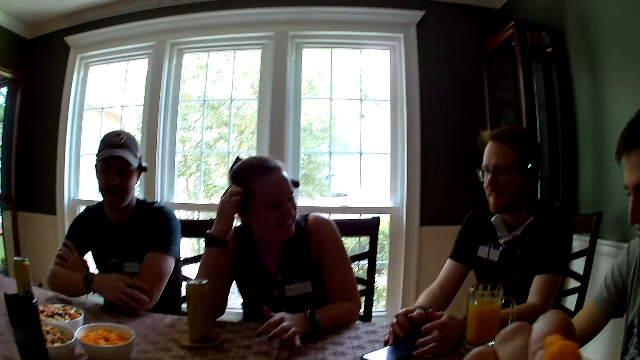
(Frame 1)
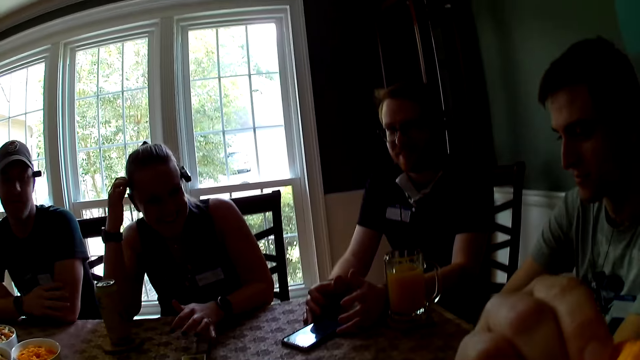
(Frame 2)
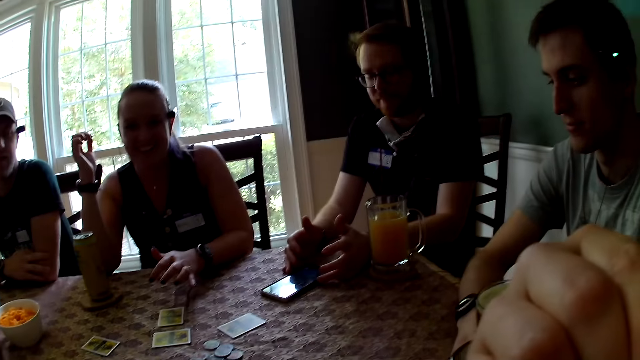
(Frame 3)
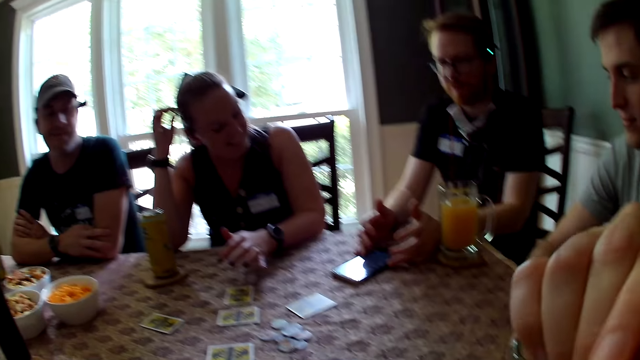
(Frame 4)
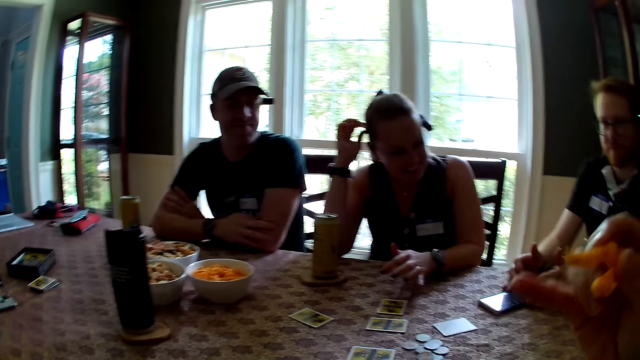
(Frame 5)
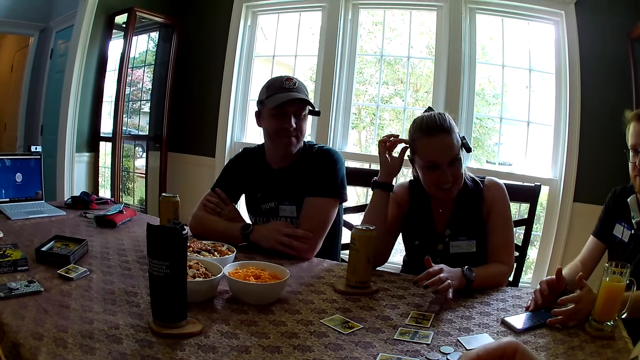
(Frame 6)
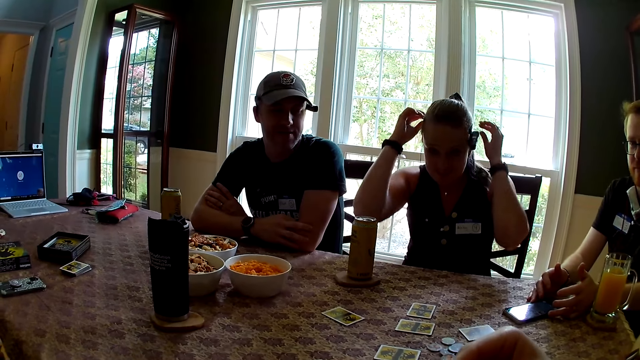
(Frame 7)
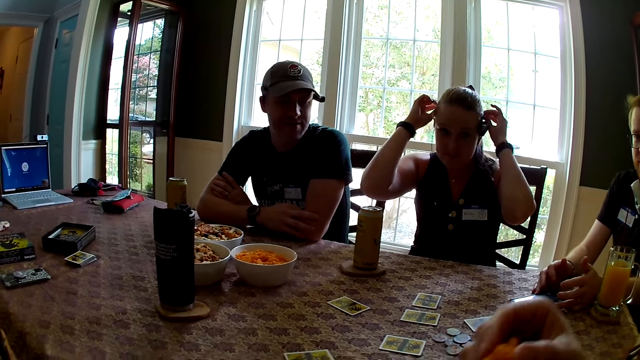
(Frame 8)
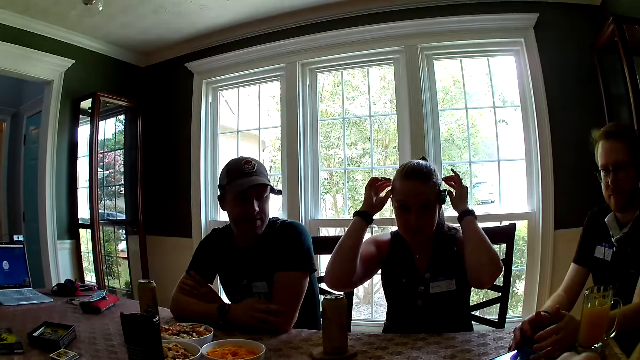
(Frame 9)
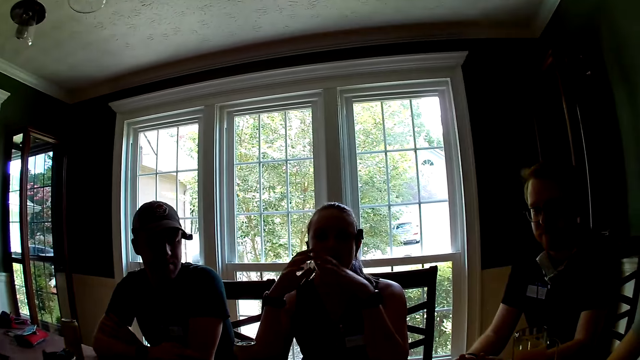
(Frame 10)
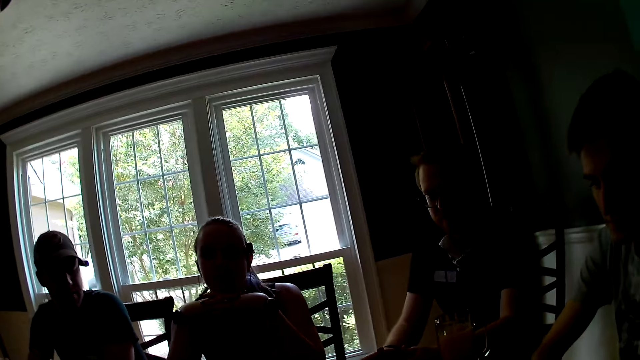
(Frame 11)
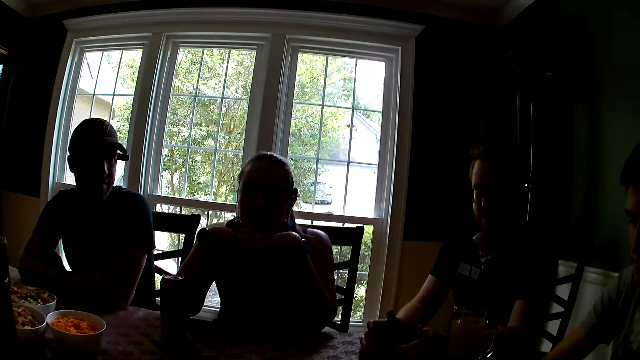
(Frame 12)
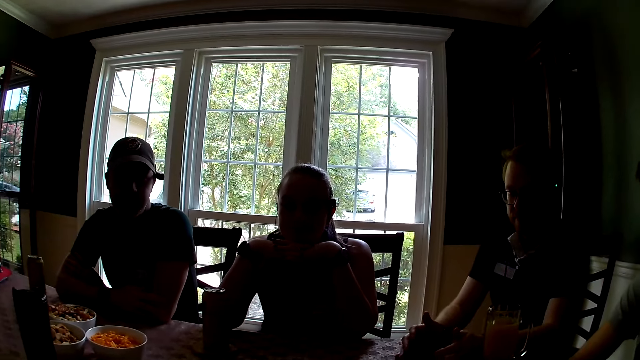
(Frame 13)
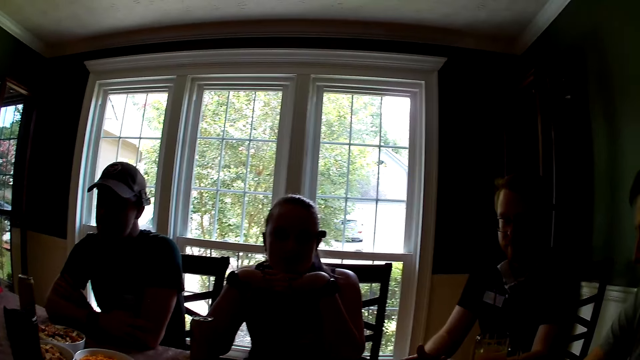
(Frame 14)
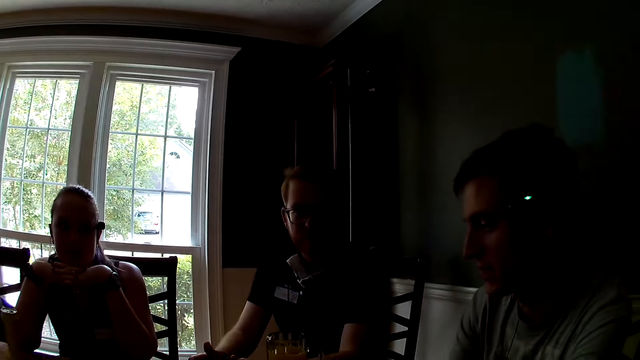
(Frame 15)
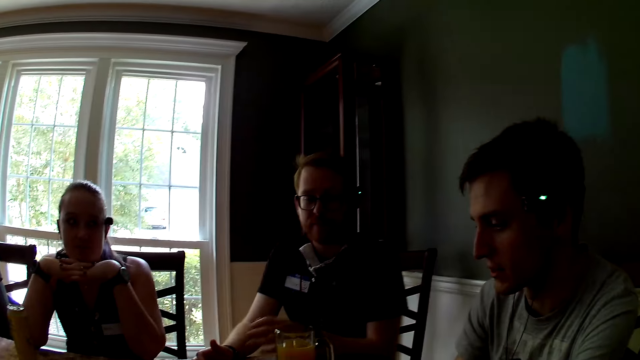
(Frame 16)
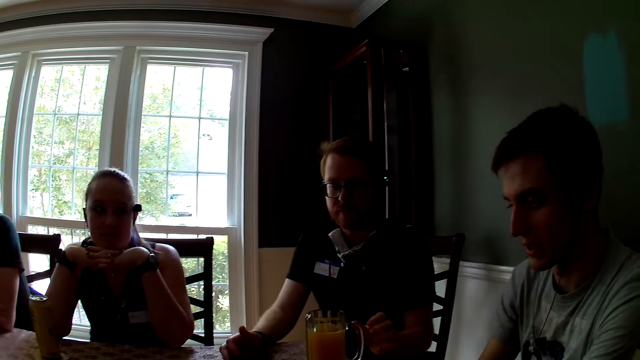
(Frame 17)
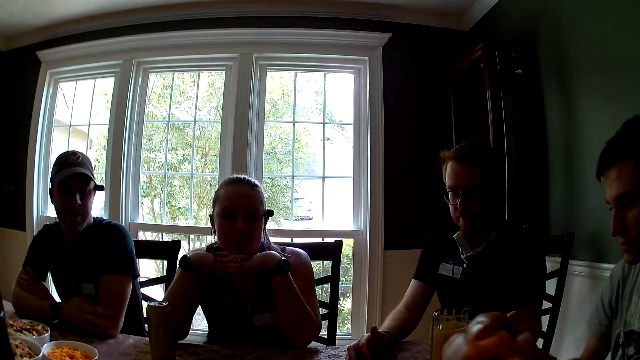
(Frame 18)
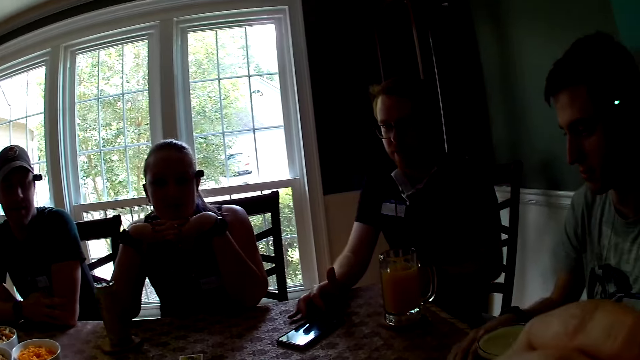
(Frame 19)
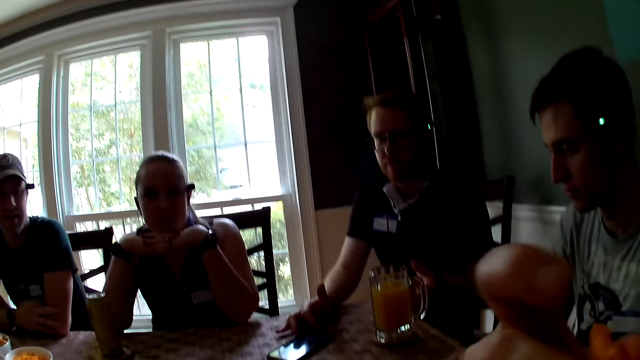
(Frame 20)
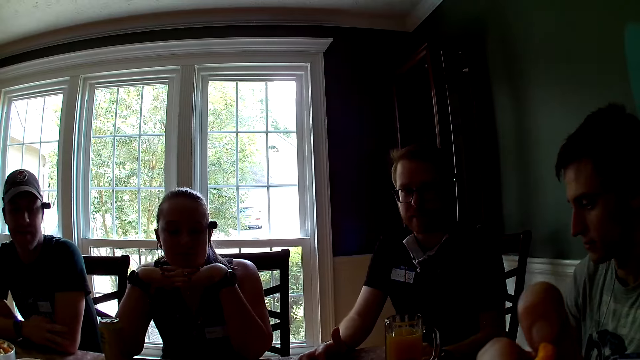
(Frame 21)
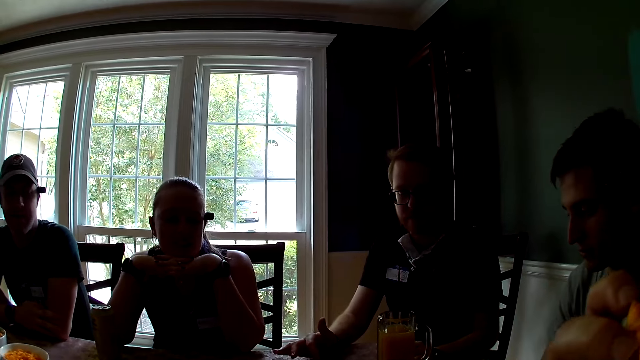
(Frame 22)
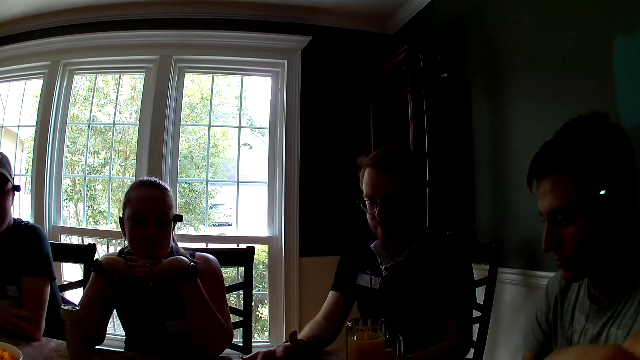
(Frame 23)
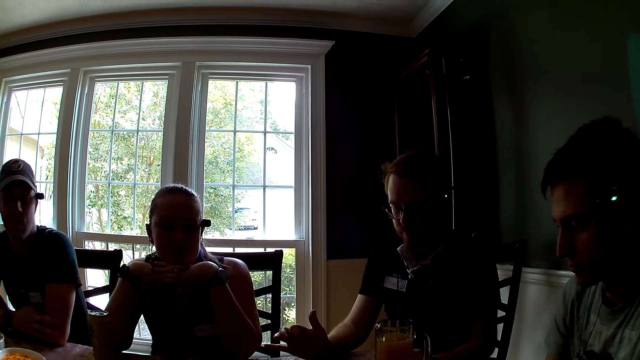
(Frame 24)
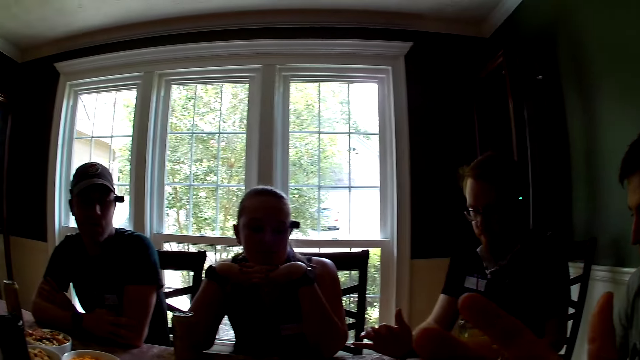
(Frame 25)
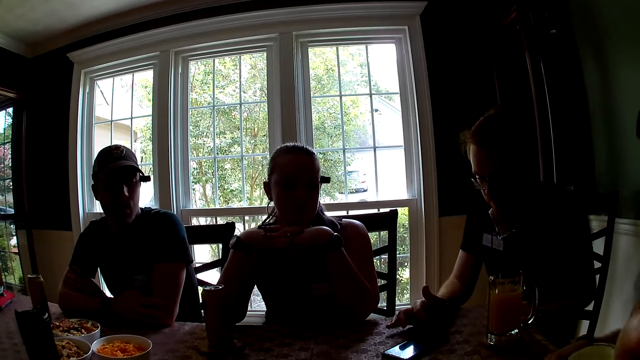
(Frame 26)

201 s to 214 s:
The camera wearer eats the cheese or crisps in her right hand. A man places both hands on the table. A woman touches her head with her right hand. Another woman touches the camera. The first woman touches her head with her left hand and rests her jaws on both hands. Another man talks. He touches the cup of fruit juice with his left hand and presses the phone on the table with his right hand. The camera wearer eats the cheese in her right hand.

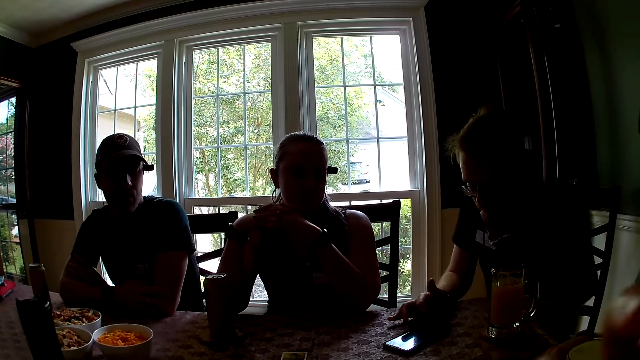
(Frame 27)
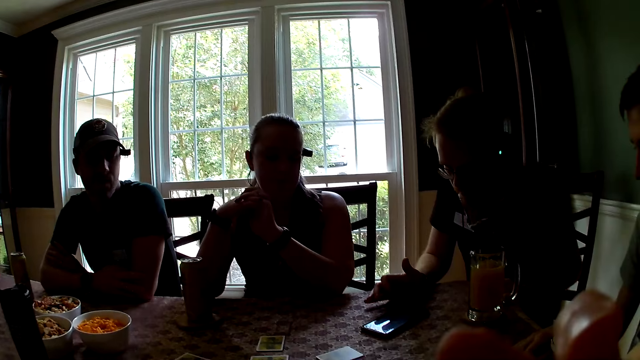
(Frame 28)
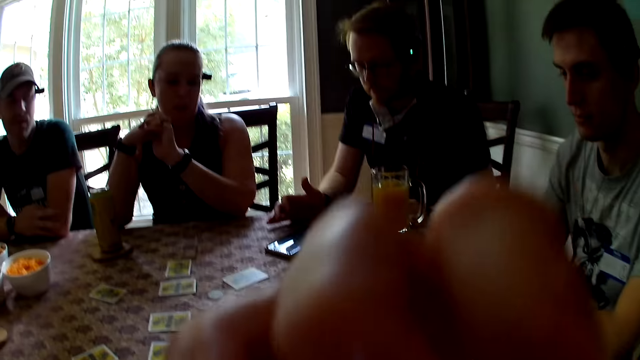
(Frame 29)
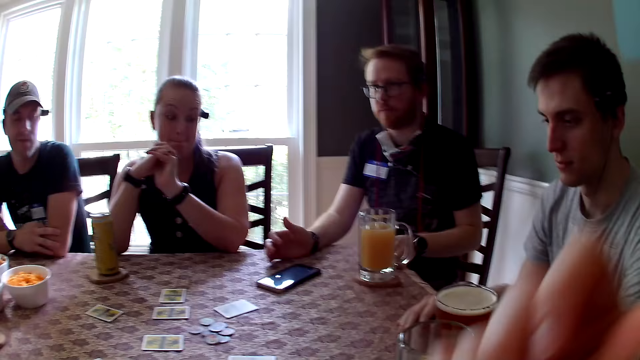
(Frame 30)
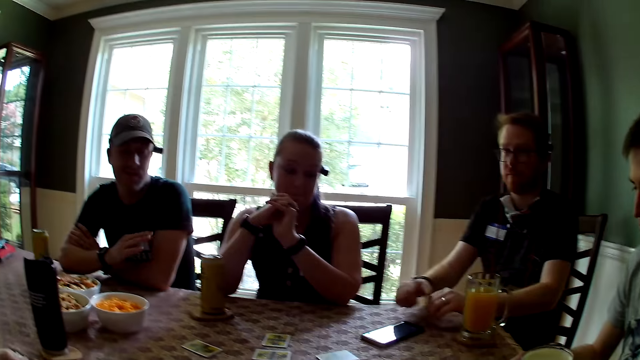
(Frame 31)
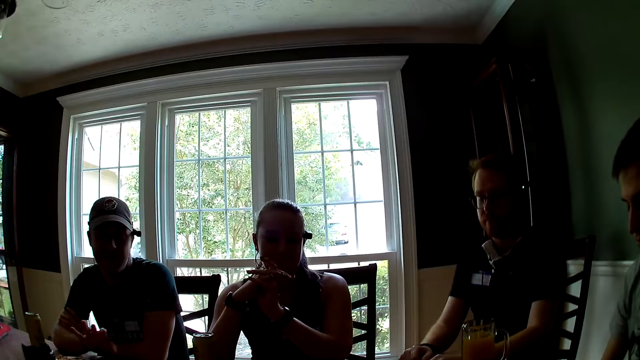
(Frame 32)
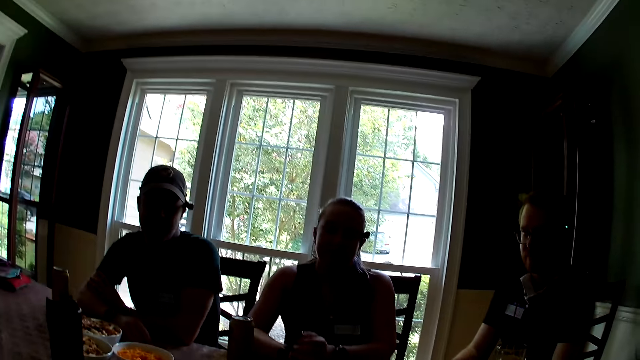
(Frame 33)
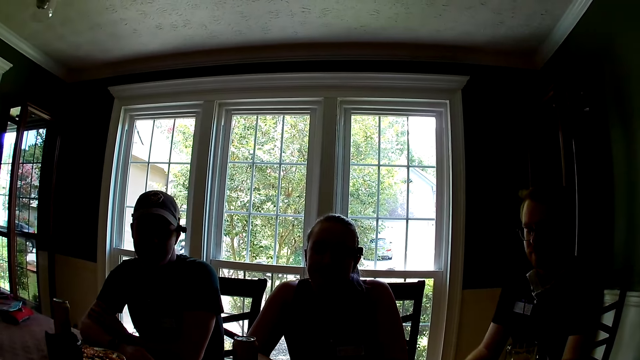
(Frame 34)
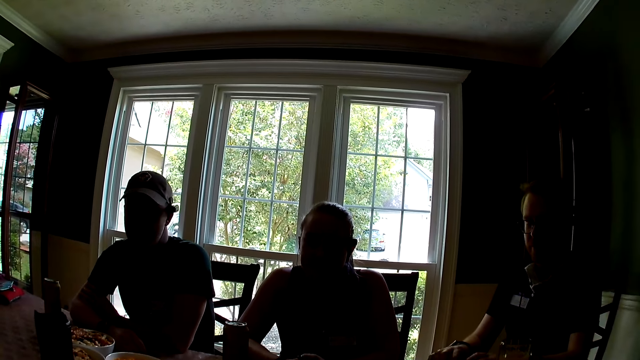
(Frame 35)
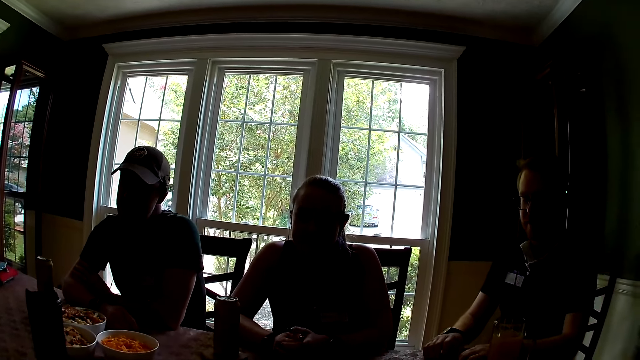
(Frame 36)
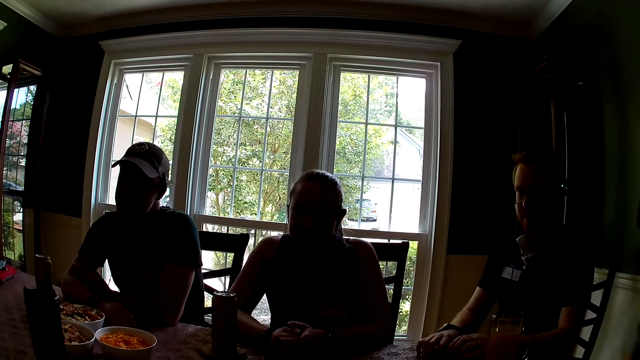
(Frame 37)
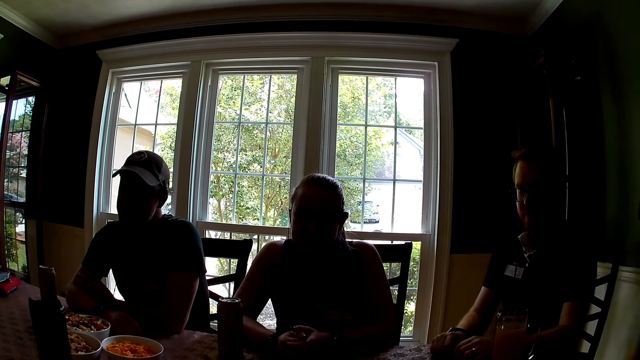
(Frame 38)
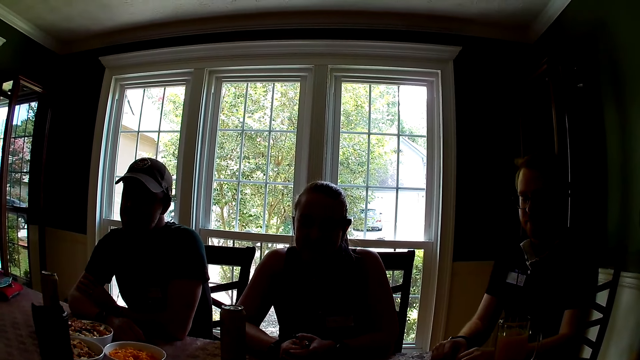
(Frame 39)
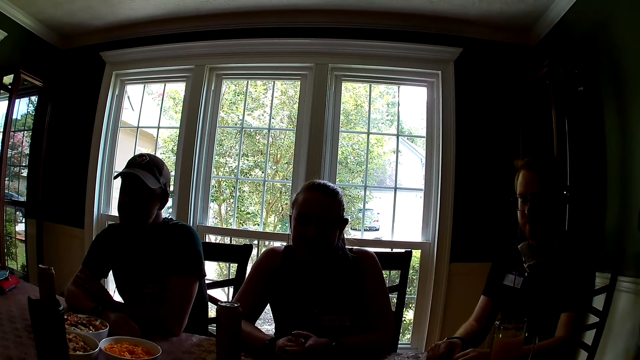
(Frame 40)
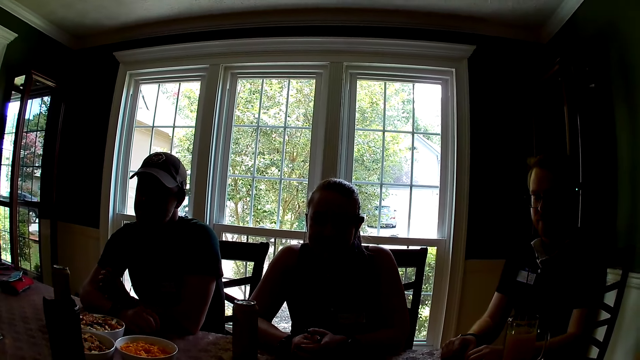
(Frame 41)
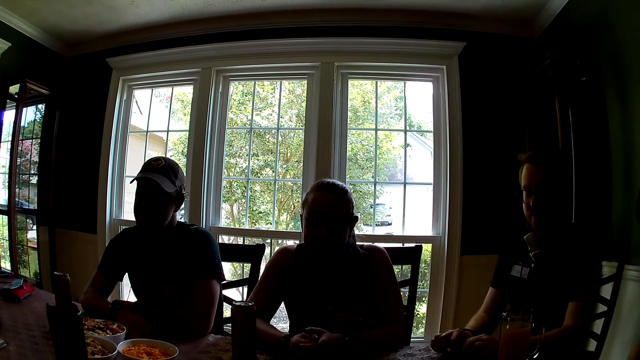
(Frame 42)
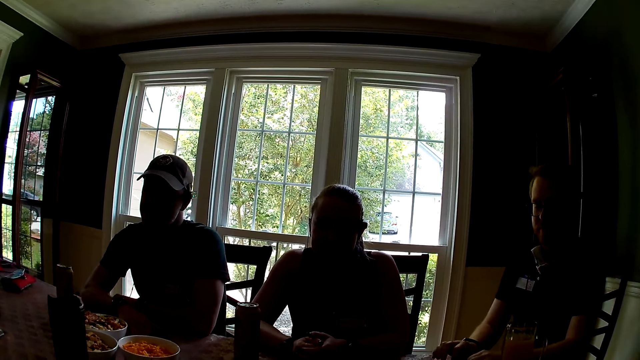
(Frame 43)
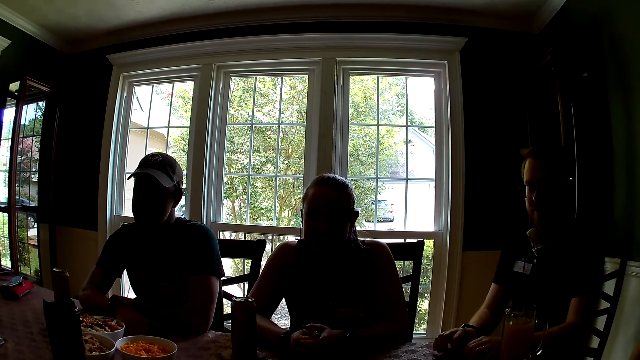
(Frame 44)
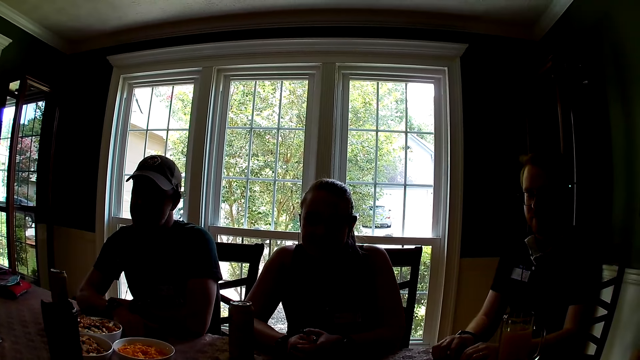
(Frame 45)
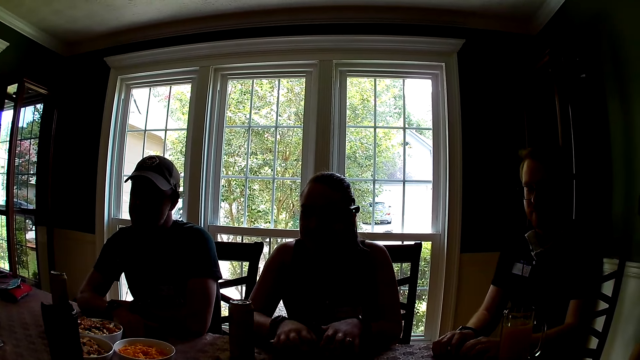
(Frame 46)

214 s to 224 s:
The camera wearer touches her face with her right hand. A man places both hands on the table. A woman places both hands on the table. Another man taps the table with both hands. The first man taps the table with both hands.
